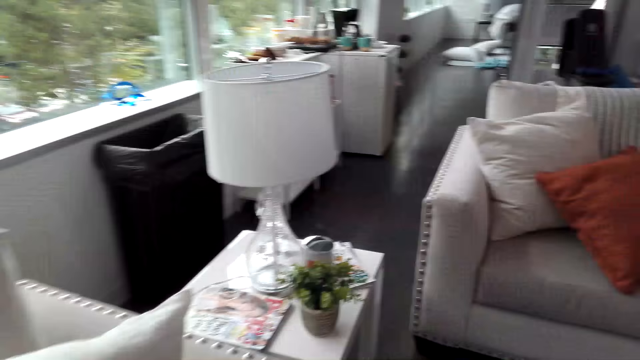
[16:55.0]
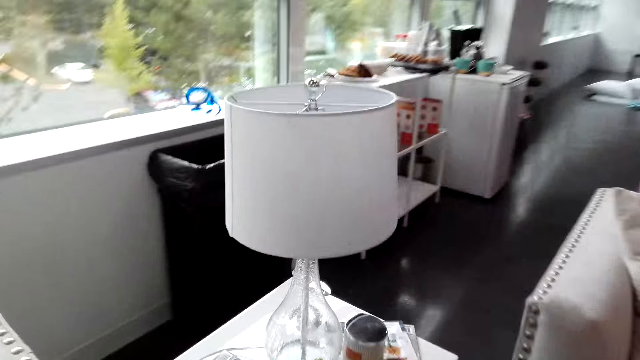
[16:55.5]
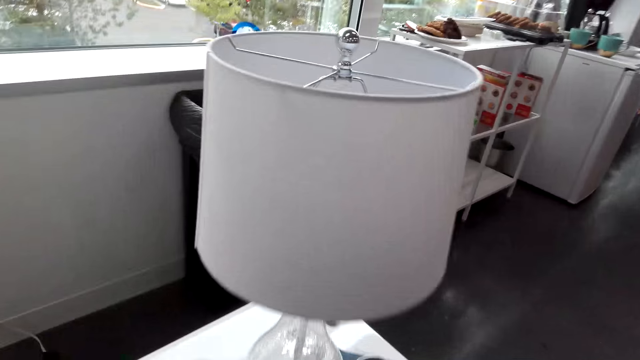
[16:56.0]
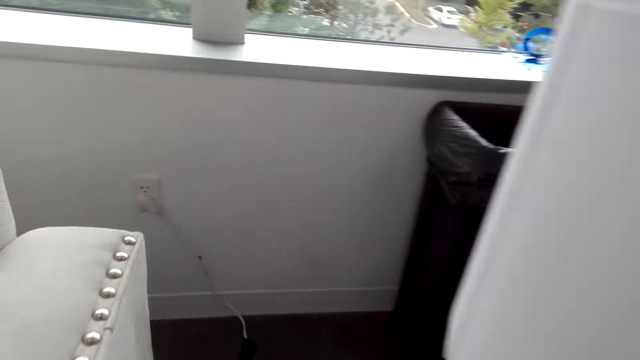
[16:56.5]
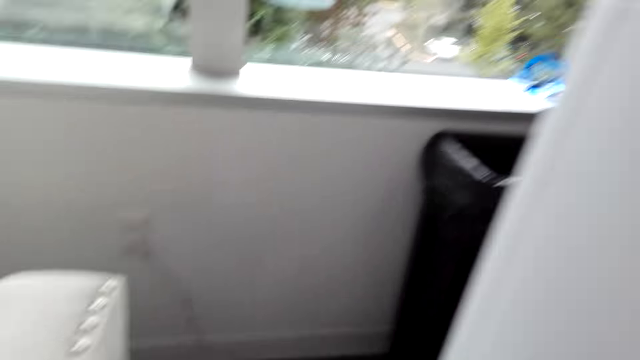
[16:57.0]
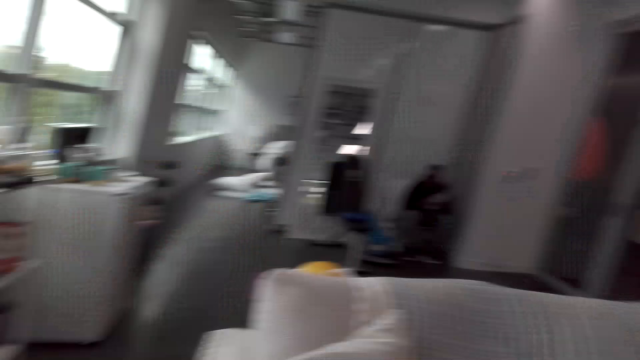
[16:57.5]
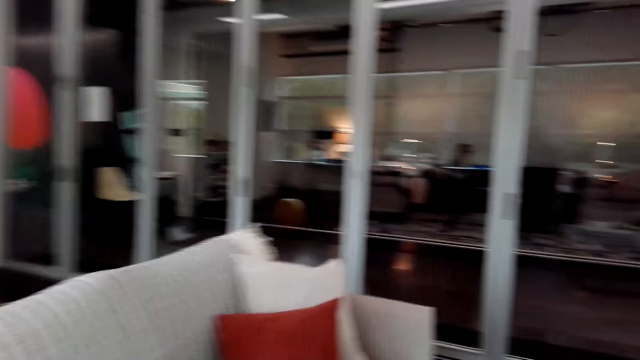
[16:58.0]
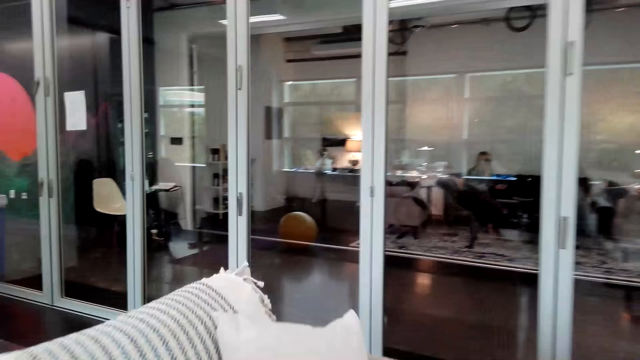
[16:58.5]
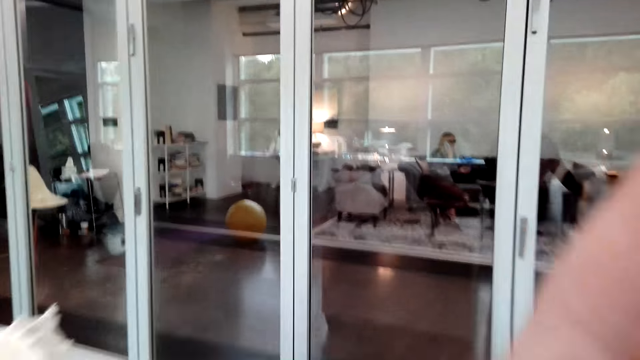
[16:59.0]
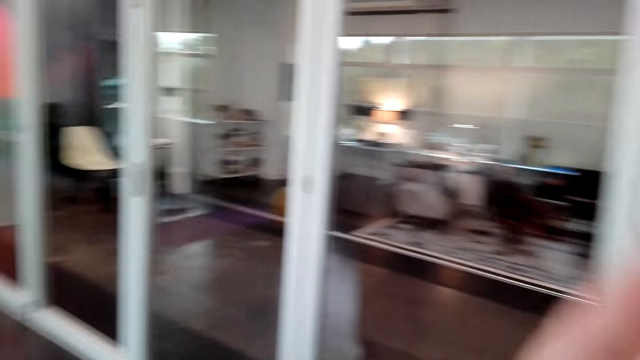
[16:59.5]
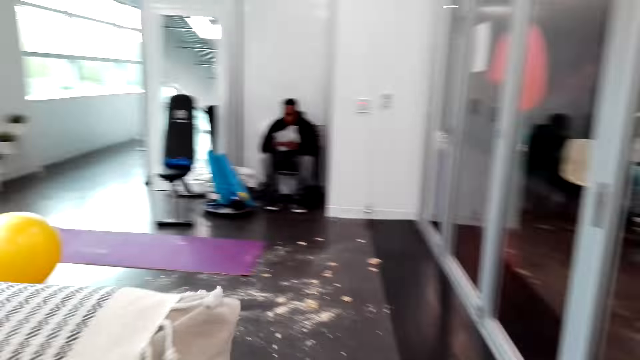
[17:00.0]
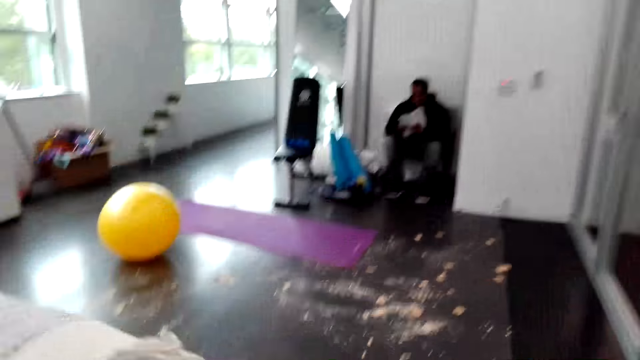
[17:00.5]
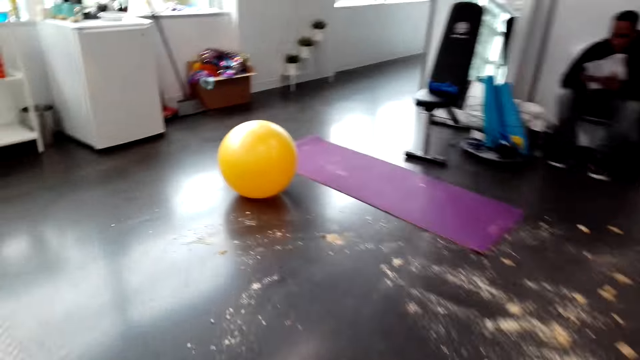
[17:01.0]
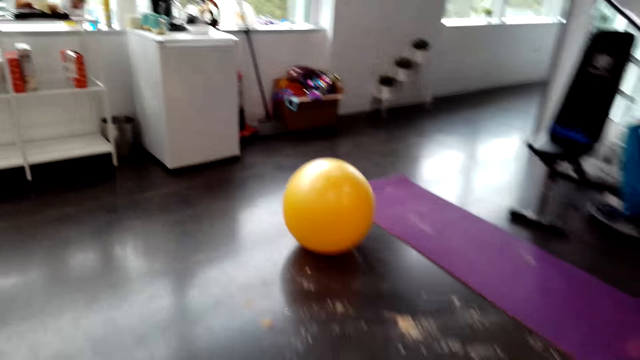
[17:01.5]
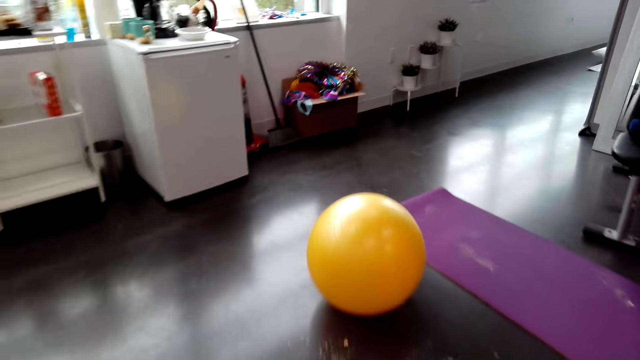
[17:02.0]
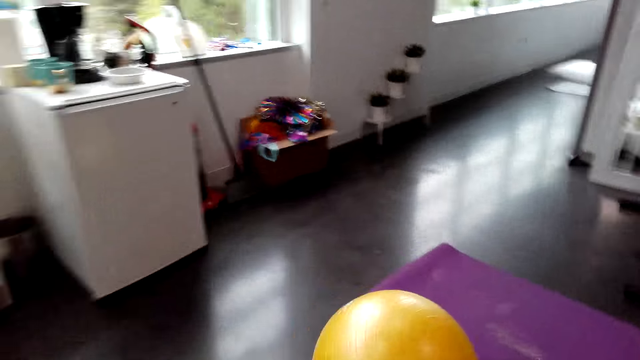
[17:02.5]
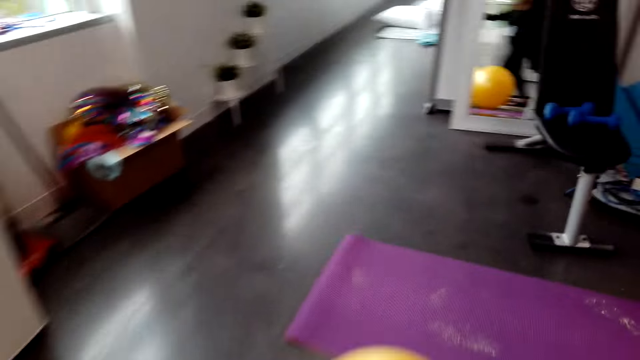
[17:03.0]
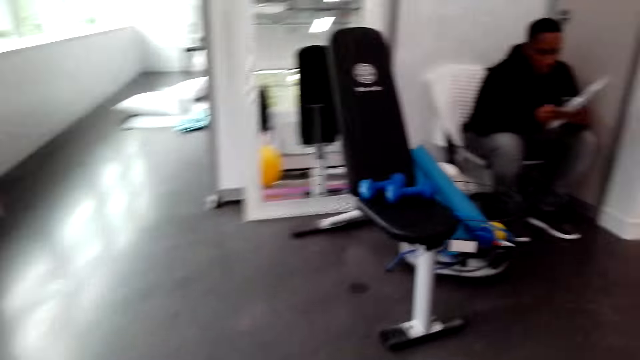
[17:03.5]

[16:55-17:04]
The camera wearer touches the camera. They walk around.

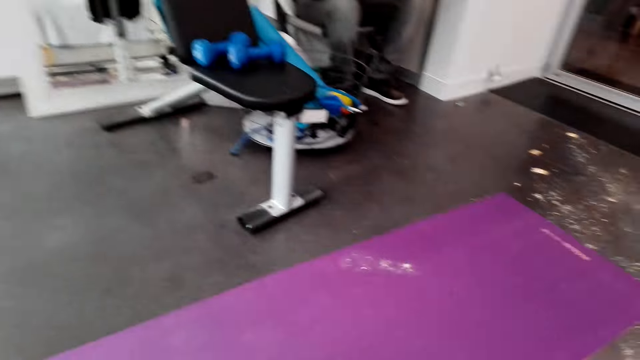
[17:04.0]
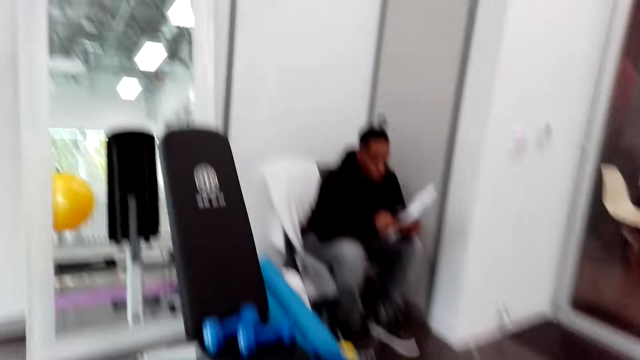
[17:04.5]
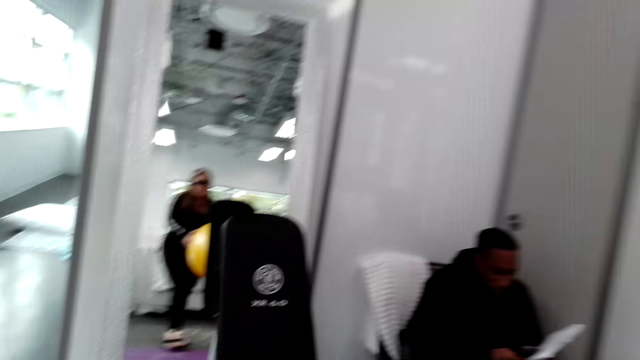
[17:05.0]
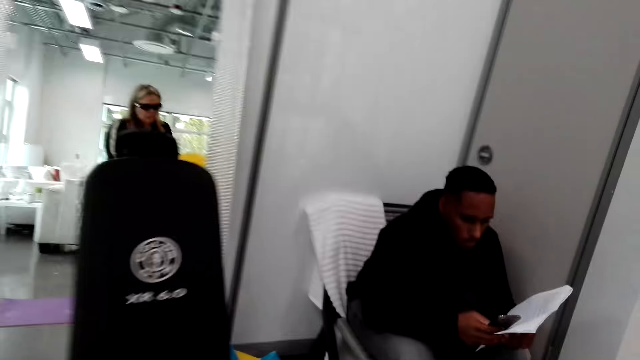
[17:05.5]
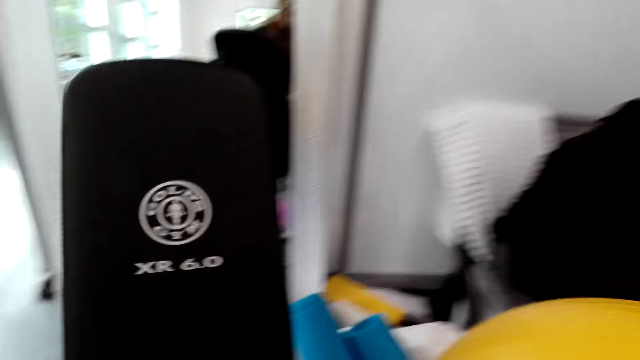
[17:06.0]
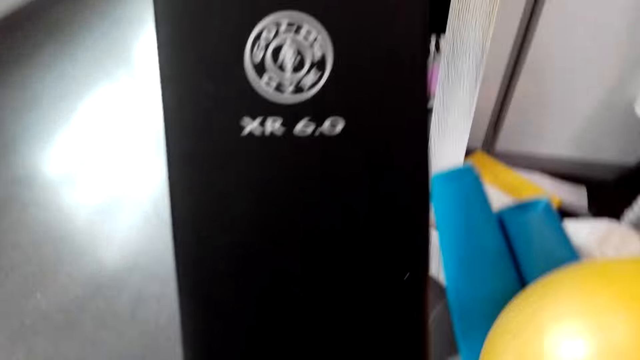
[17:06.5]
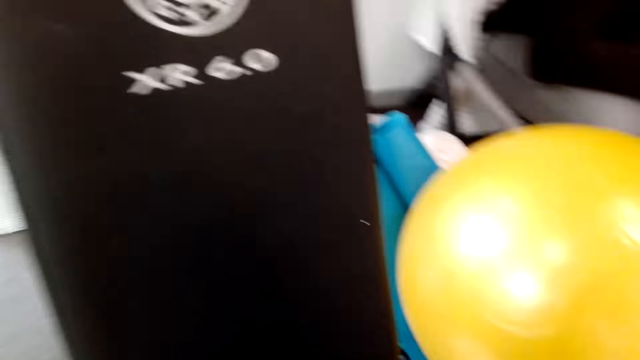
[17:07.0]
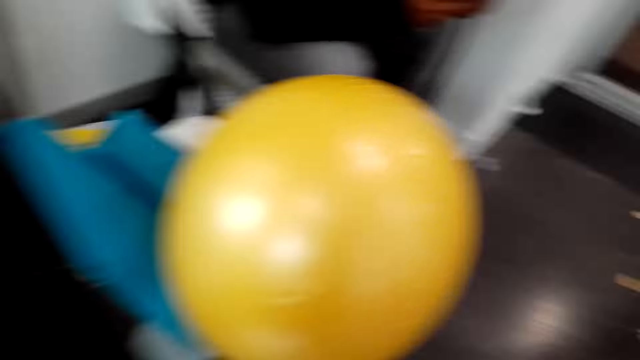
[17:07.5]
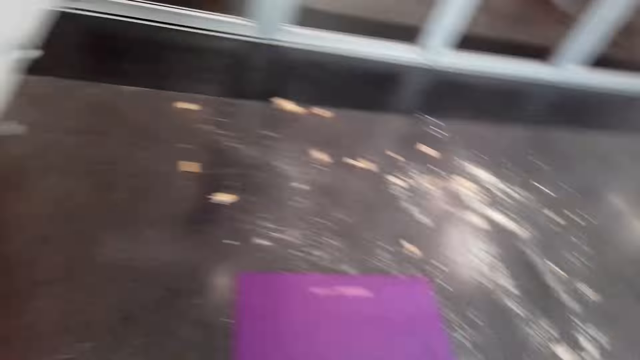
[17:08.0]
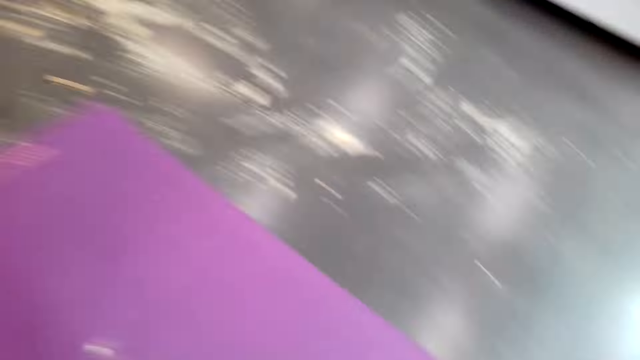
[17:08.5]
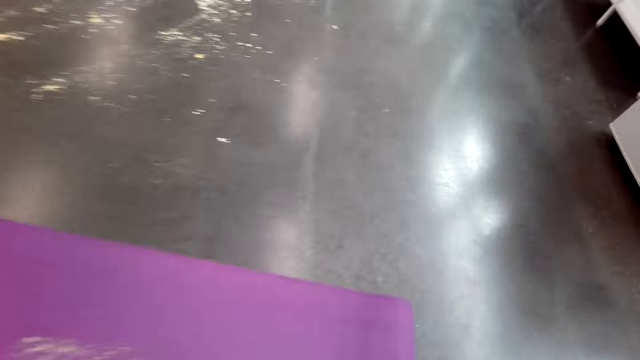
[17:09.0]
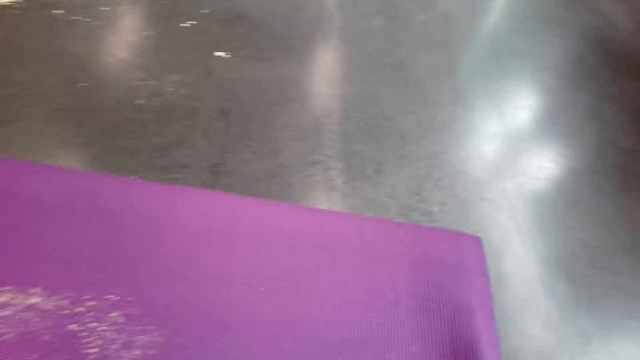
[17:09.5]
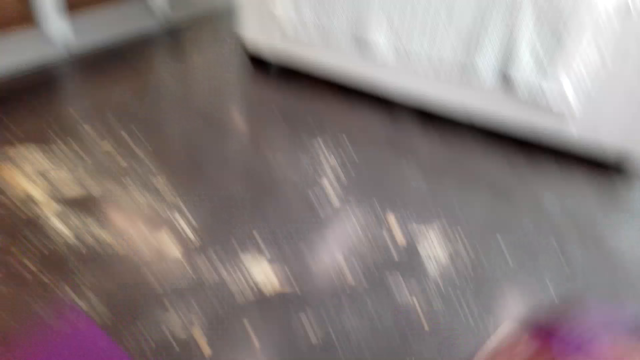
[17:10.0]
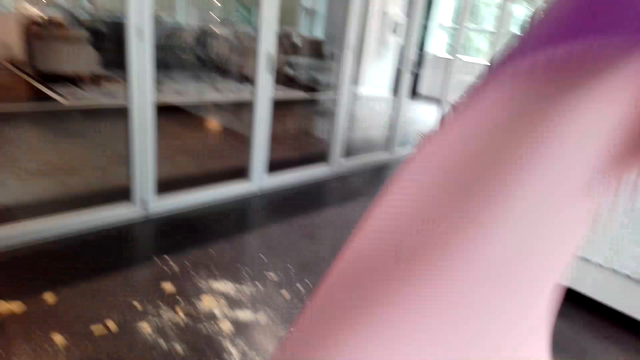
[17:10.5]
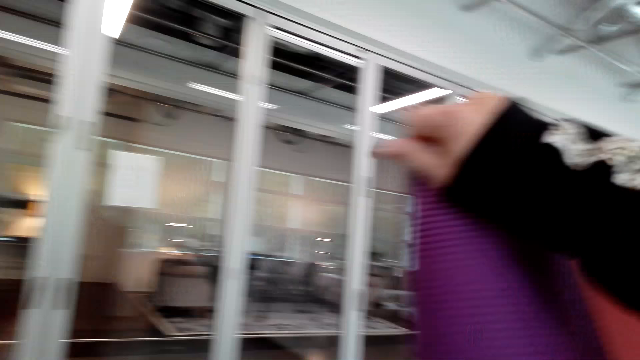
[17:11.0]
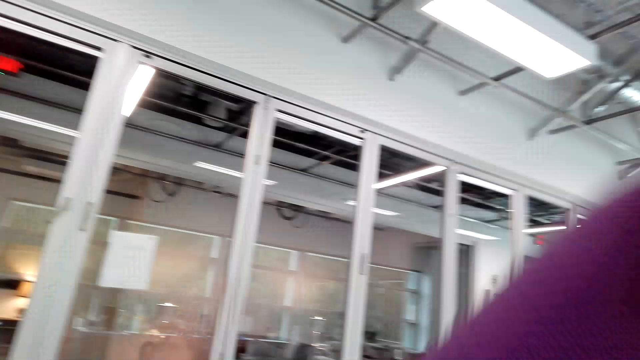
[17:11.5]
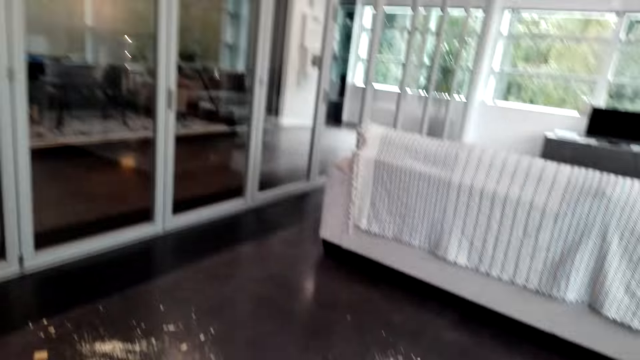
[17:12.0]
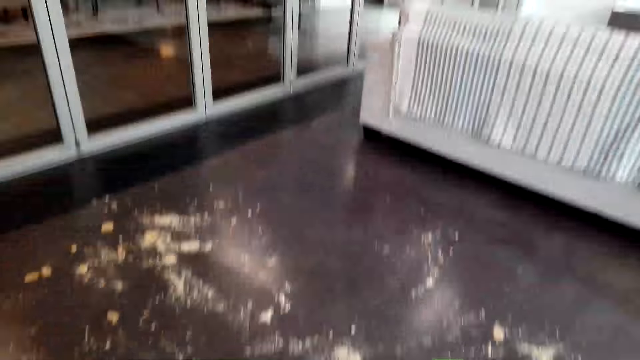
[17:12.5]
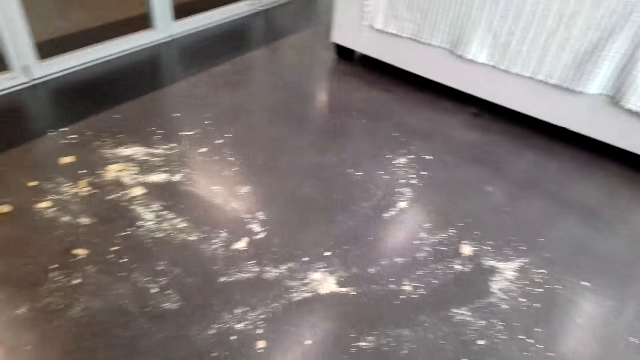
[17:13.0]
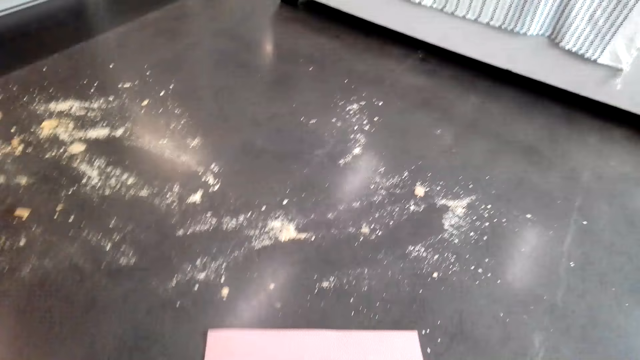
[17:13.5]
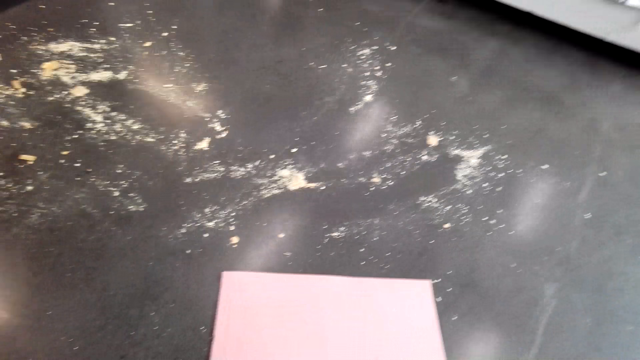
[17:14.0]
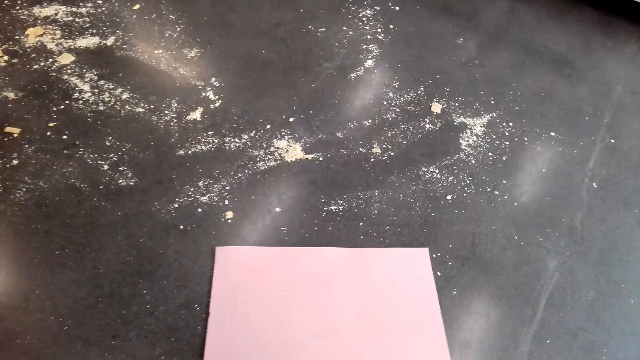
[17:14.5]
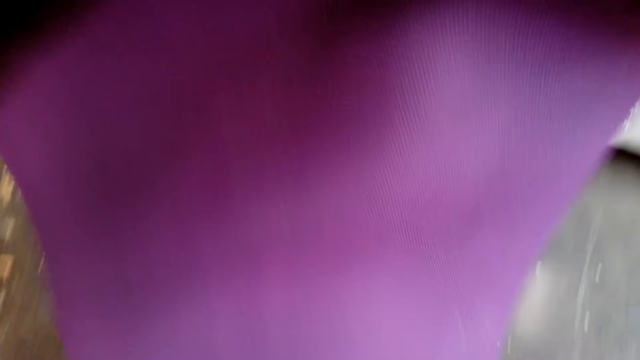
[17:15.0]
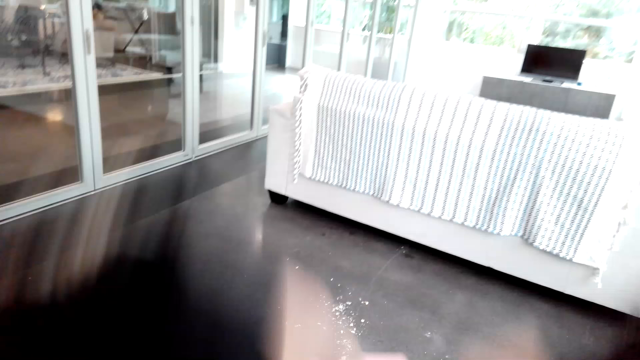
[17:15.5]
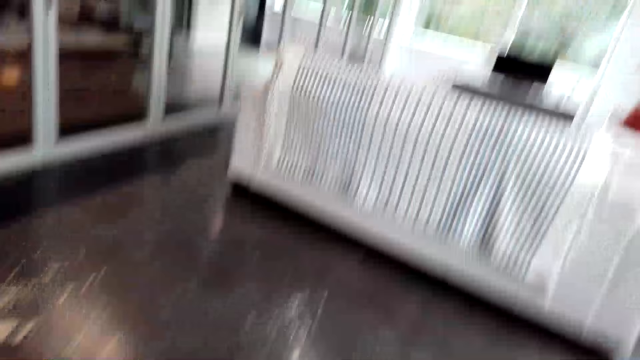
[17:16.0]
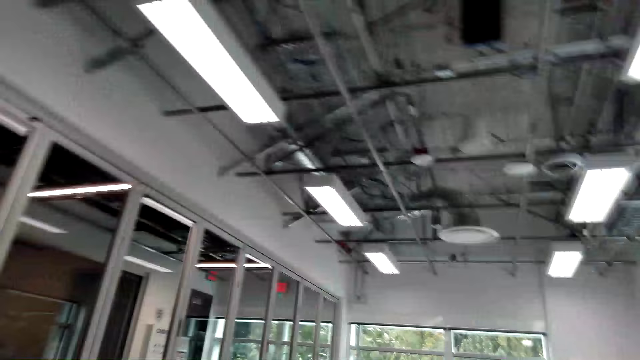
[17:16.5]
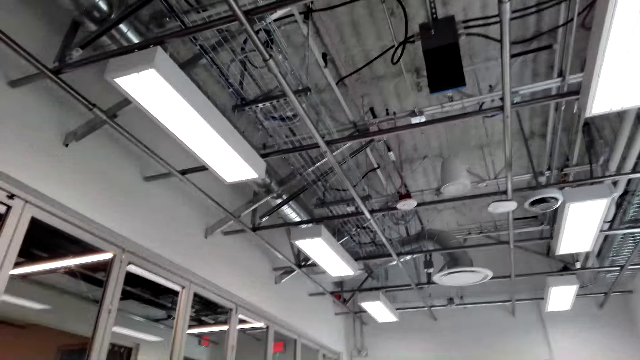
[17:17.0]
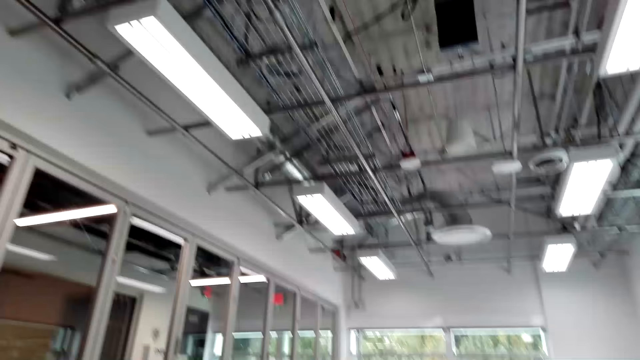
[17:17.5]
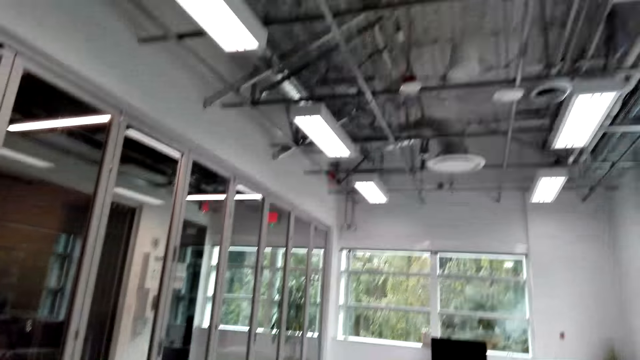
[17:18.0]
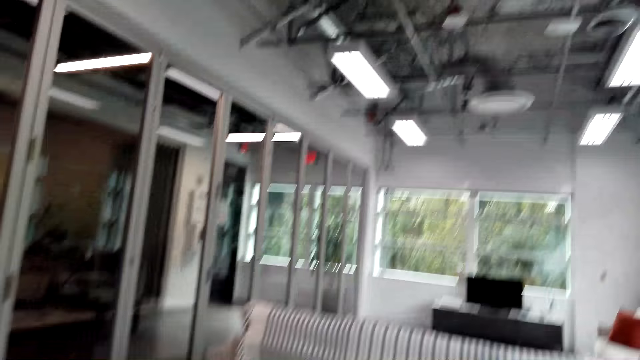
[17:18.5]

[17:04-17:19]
The camera wearer picks up the exercise ball or swiss ball. They move towards a man. They lift the exercise ball. They move towards the man. They place the swiss ball at the corner. They look around. They walk around. They pull the yoga mat. They lift the yoga mat. They turn the yoga mat. They look at the yoga mat. They roll the yoga mat. They lift the yoga mat. They fold the yoga mat. They look at the roof.
